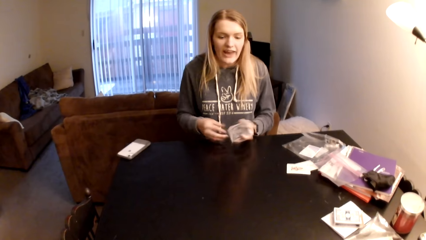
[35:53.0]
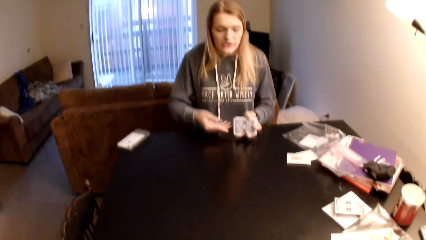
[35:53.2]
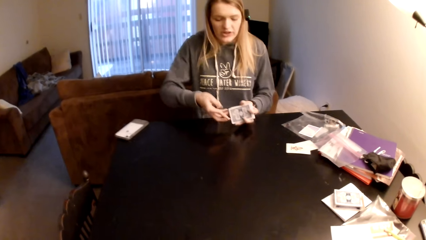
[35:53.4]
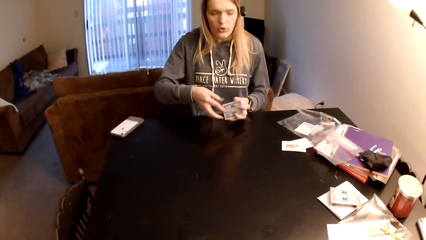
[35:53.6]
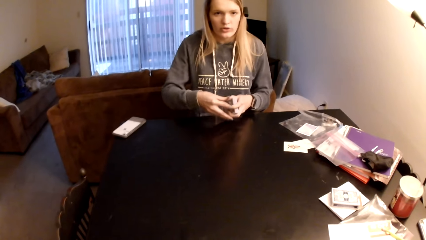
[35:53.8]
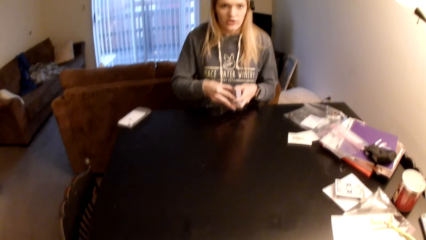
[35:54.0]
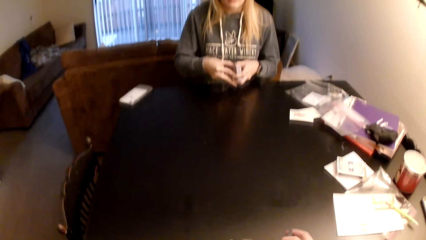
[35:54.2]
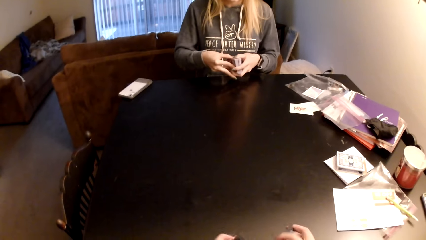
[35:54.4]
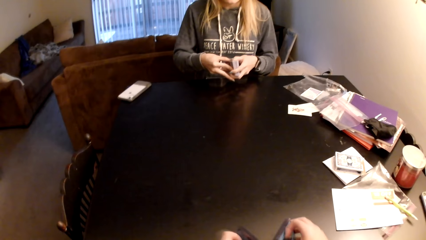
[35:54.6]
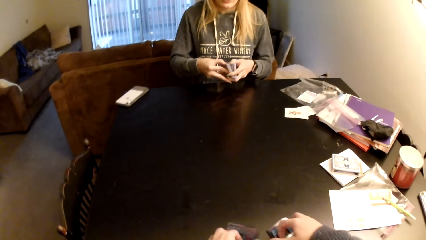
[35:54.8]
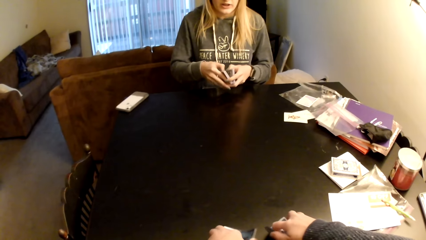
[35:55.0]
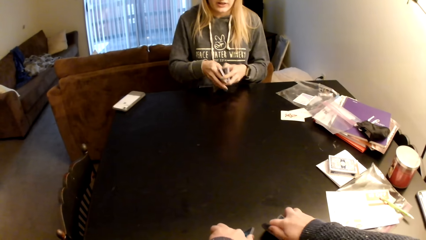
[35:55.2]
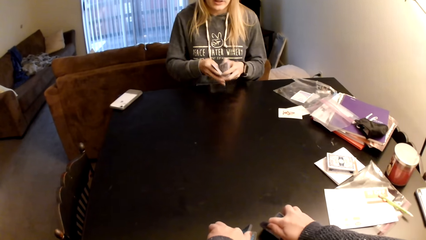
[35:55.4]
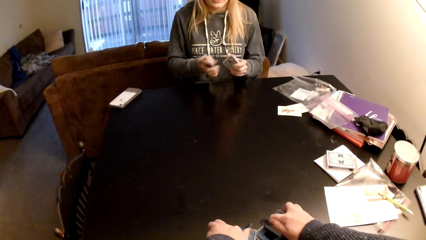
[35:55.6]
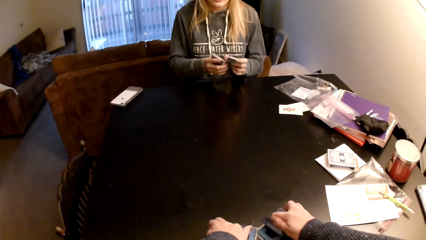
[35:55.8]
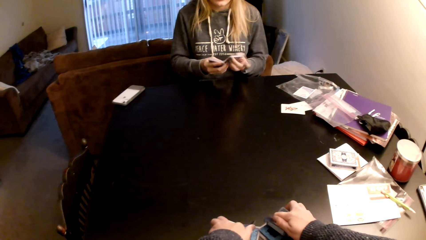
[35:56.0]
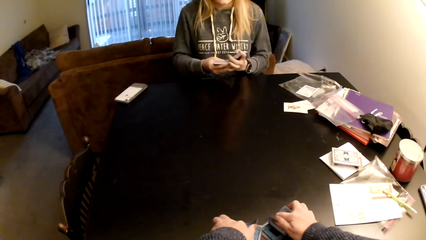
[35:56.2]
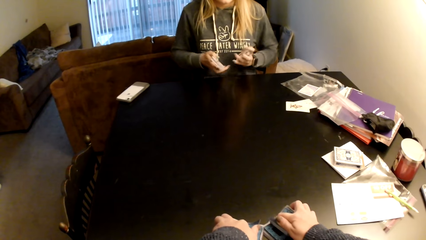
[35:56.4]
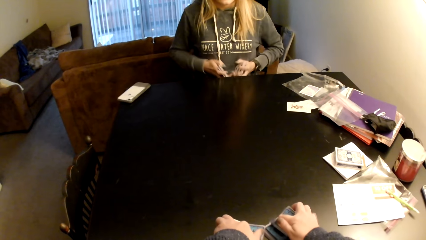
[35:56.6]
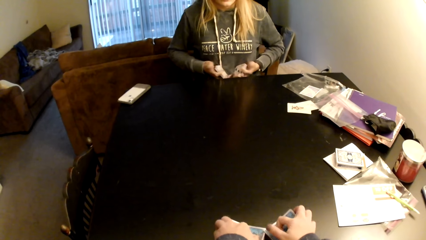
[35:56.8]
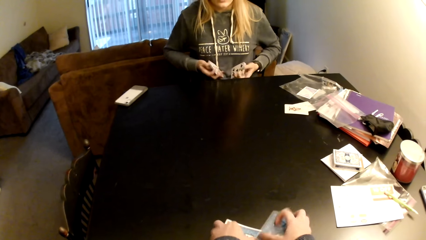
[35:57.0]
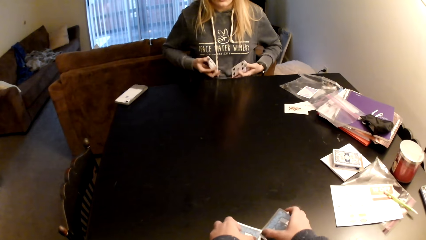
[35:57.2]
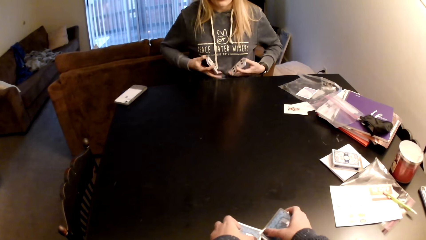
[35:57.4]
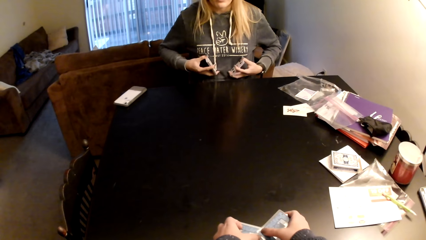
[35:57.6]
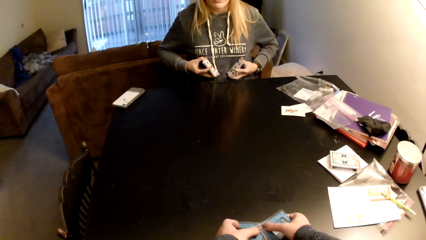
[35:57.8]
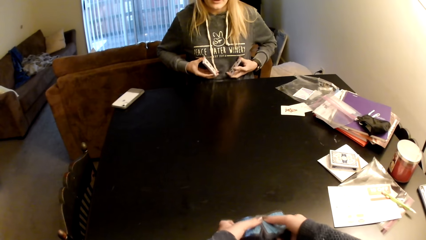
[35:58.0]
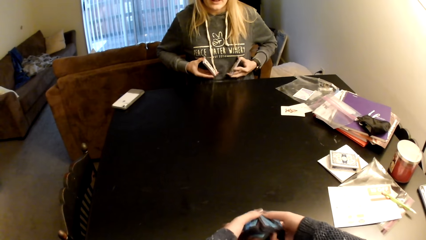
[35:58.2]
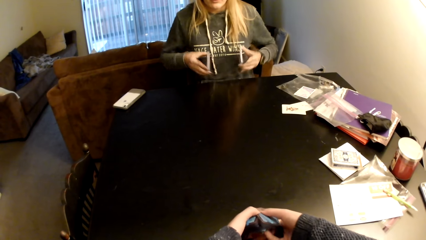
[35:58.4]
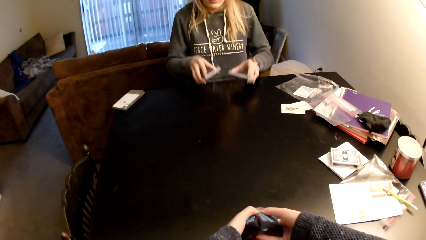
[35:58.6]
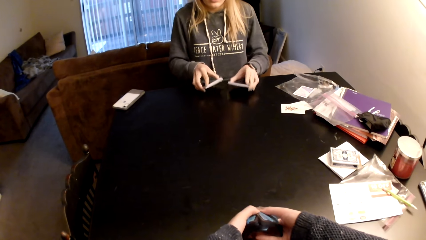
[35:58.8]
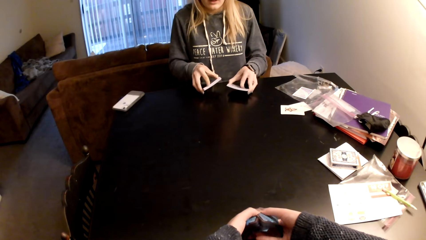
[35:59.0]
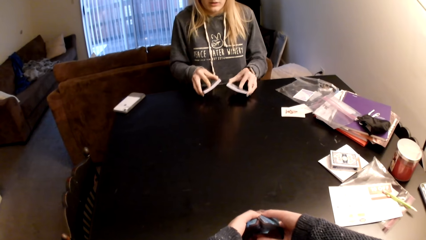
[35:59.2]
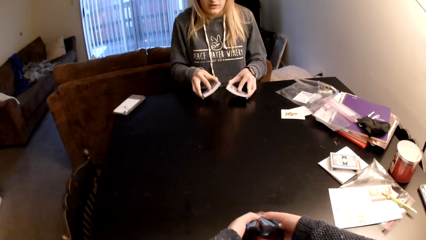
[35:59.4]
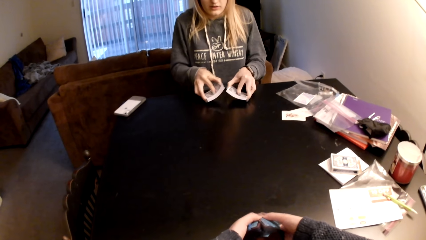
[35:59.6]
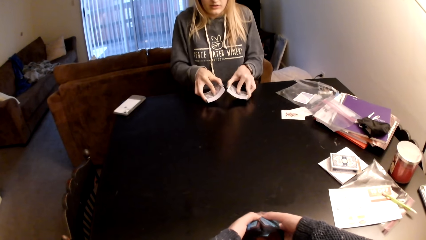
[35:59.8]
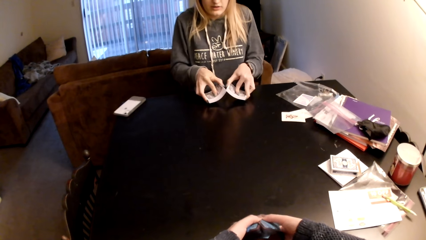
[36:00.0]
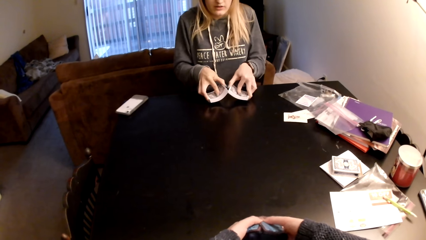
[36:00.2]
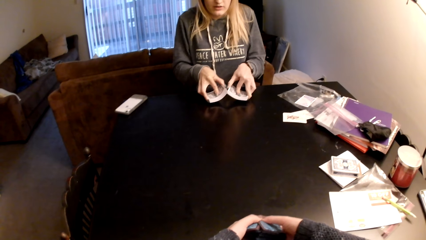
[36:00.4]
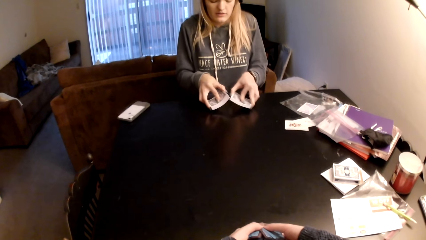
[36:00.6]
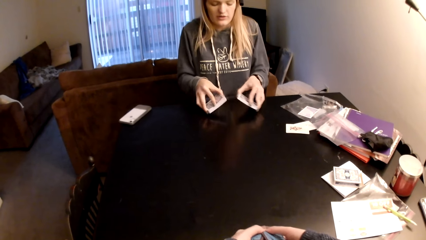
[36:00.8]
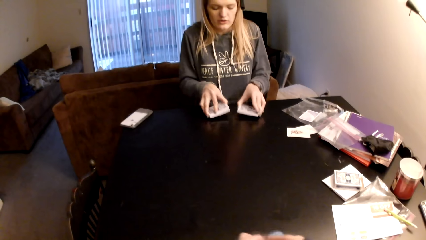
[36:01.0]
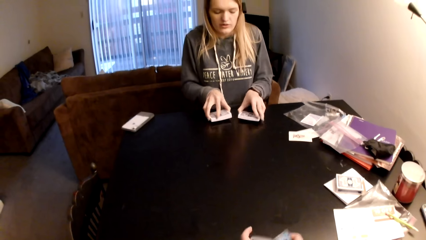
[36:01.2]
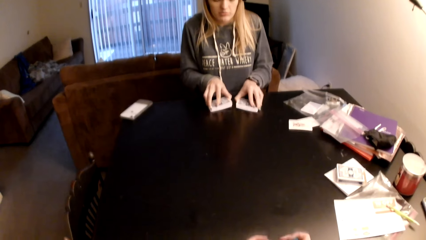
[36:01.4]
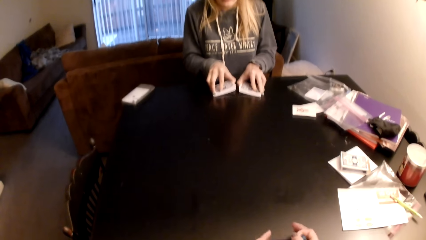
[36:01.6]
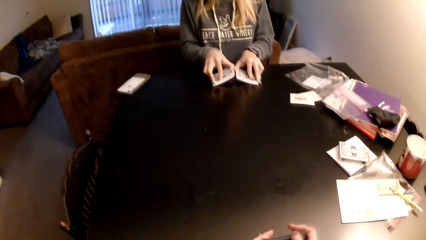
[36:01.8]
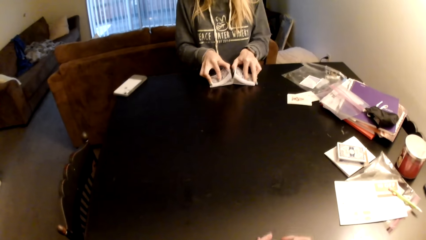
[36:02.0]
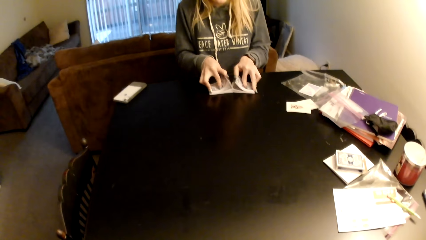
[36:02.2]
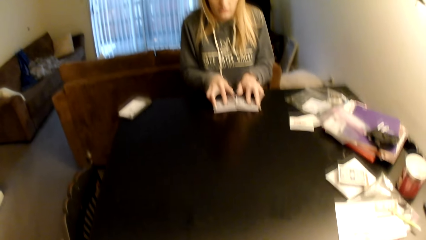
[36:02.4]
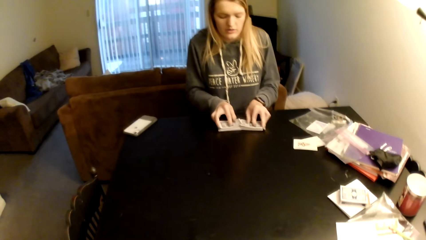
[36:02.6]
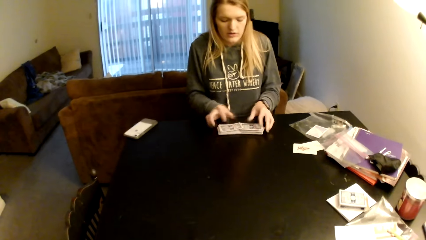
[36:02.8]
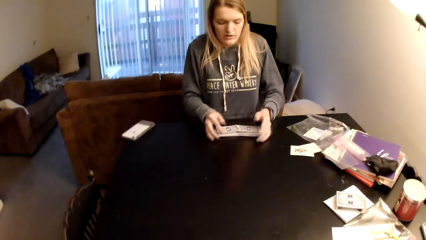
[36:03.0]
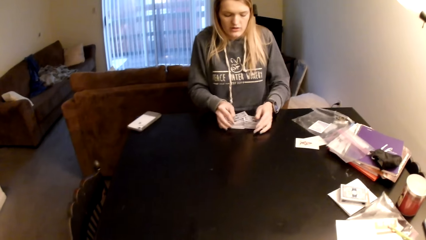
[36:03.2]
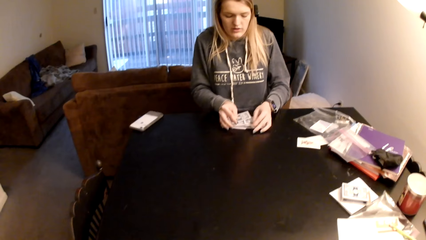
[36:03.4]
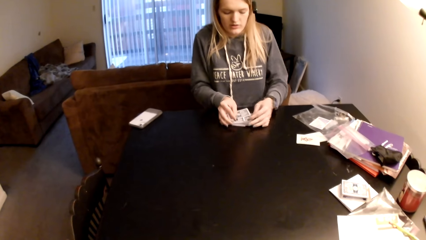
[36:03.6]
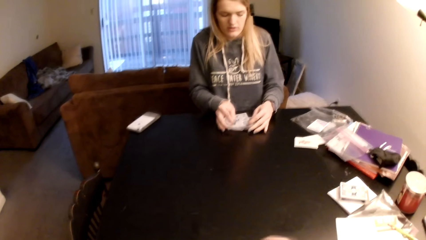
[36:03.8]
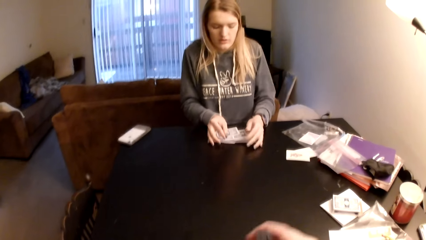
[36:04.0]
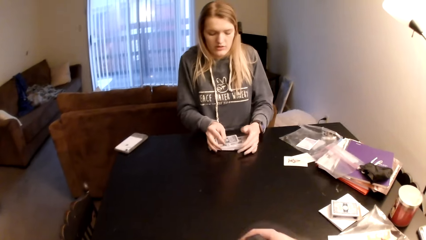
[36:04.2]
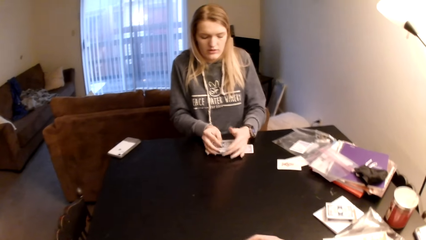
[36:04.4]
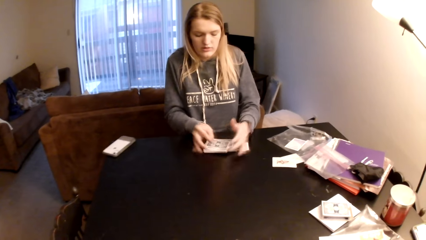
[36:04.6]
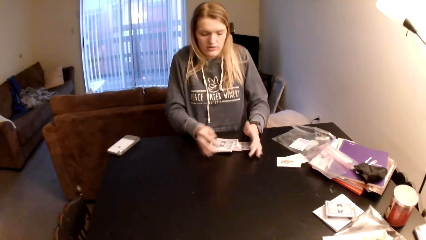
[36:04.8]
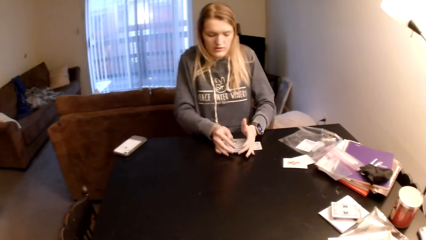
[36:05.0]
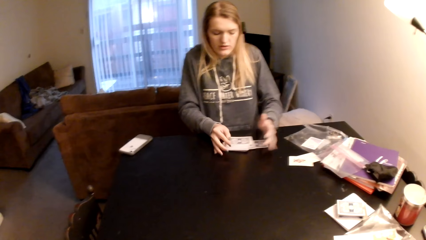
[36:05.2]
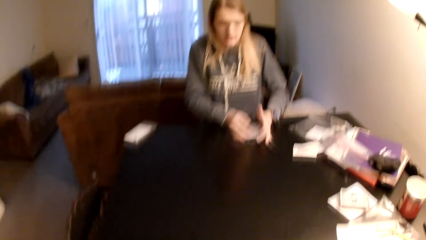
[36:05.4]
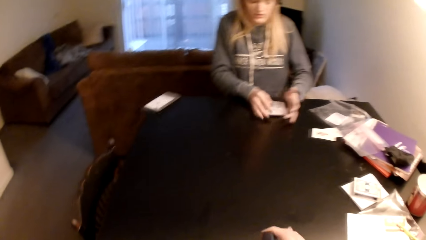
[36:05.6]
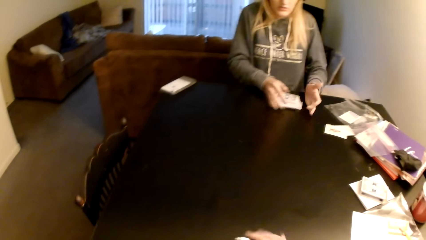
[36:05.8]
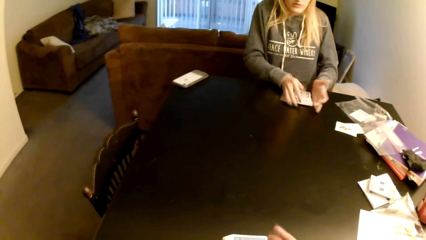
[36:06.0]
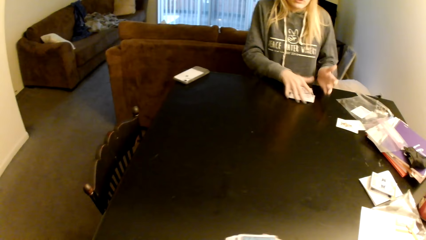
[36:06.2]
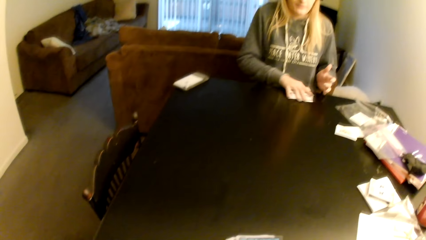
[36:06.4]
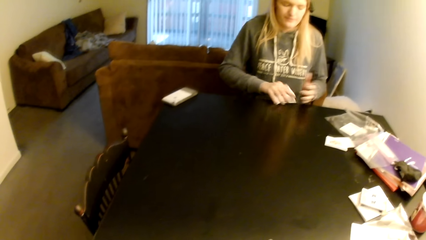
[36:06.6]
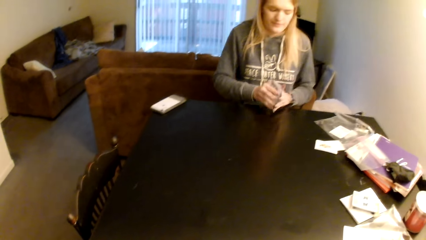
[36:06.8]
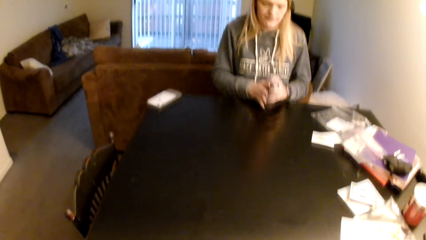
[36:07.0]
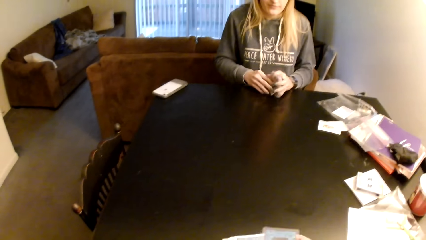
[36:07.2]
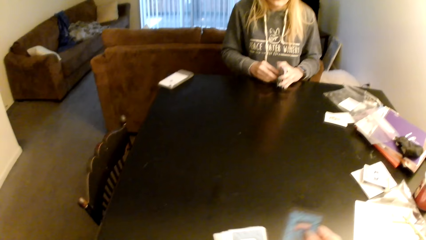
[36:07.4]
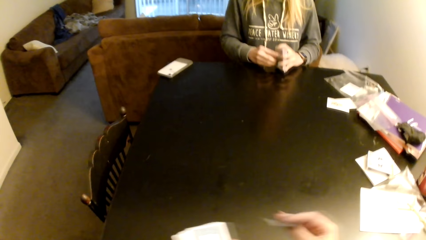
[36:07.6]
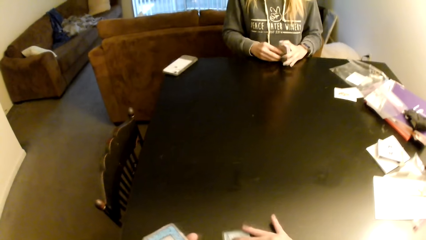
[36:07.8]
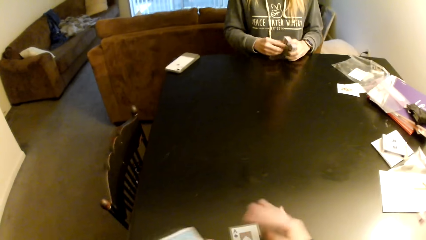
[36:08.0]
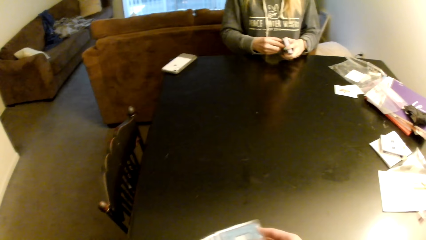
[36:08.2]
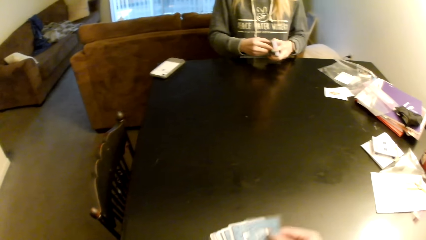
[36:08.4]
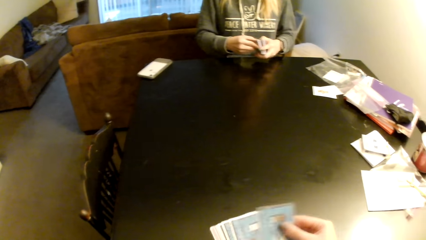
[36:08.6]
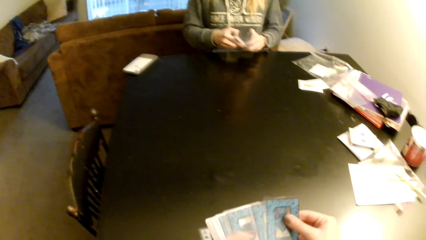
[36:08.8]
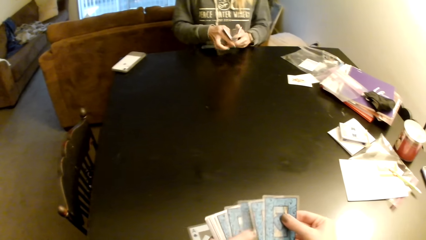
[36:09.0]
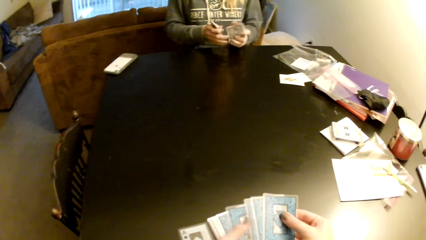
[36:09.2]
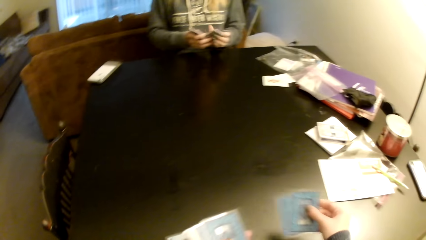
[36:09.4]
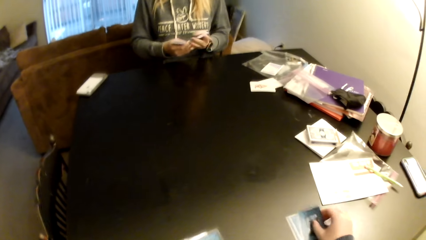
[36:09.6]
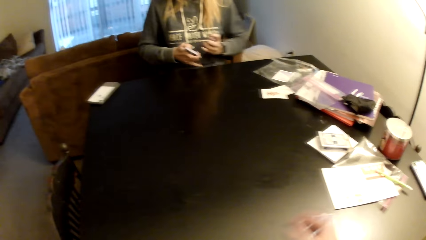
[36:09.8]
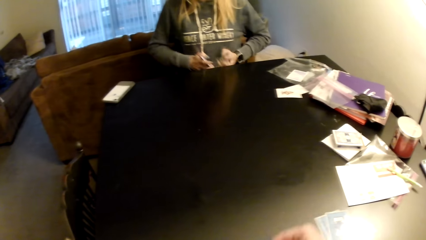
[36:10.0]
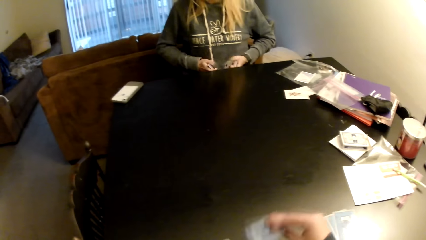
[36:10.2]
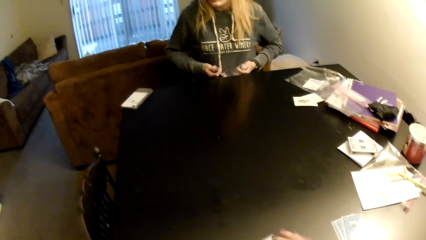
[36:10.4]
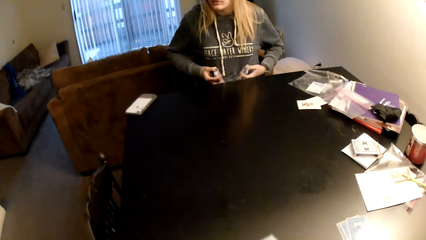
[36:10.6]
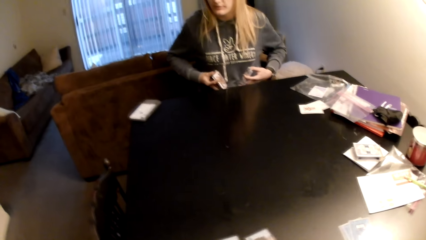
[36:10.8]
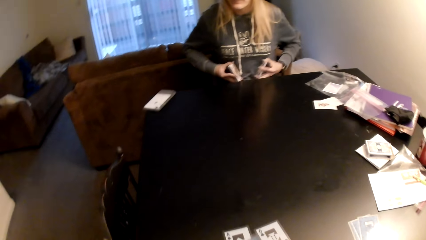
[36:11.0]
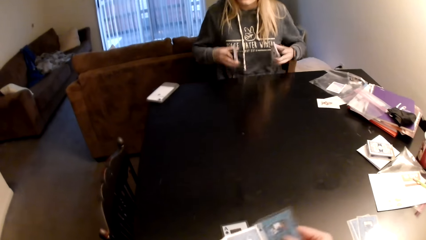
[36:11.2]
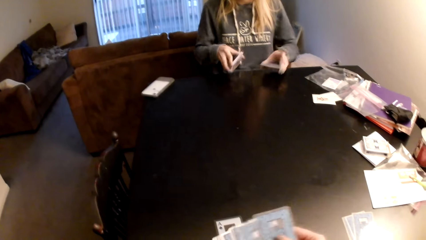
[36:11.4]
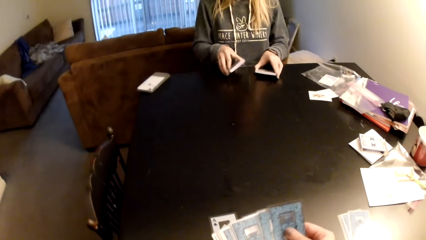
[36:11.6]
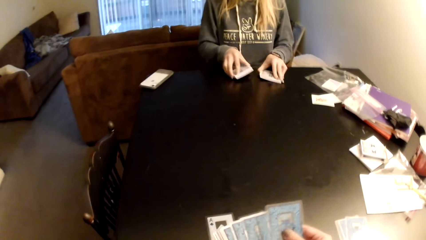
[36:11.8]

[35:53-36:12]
The camera wearer adjusts cards on a table. A woman divides the cards. The woman adjusts the cards on the table. The camera wearer flips the cards on the table. The woman holds the cards on her stomach. The camera wearer adjusts the cards on the table and holds the cards with both hands. The woman puts the cards on the table, flips the cards on the table, adjusts the cards on the table and collects the cards with both hands. The camera wearer looks around a room. They adjust the cards on the table. The woman picks up the cards and aligns the cards. The camera wearer picks up cards. The woman divides the cards. The camera wearer puts the cards on the table. The woman holds the cards on her stomach and adjusts the cards on her lap.
